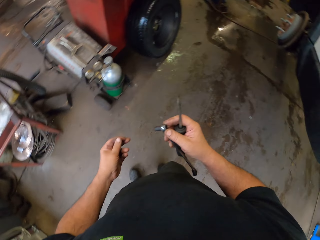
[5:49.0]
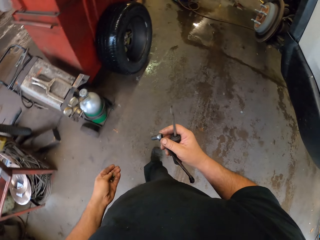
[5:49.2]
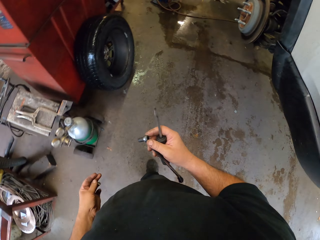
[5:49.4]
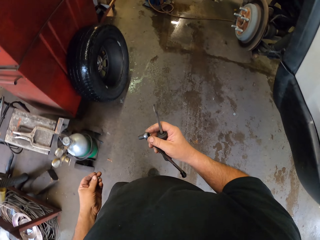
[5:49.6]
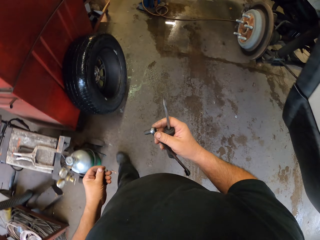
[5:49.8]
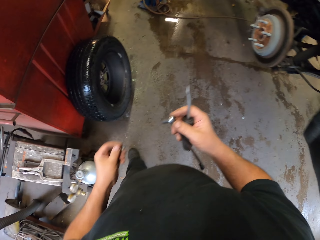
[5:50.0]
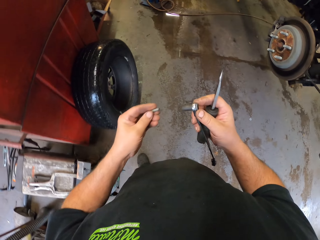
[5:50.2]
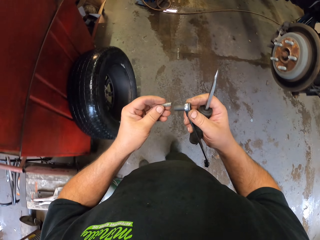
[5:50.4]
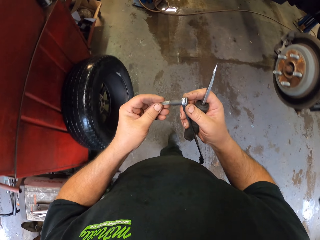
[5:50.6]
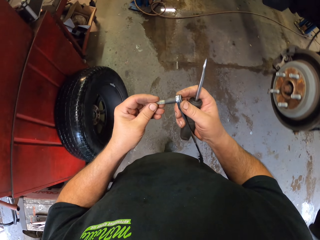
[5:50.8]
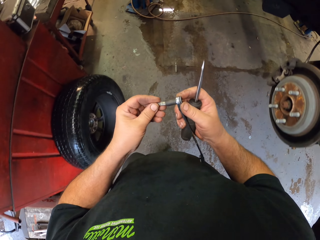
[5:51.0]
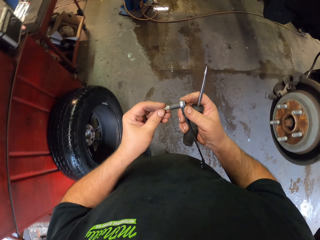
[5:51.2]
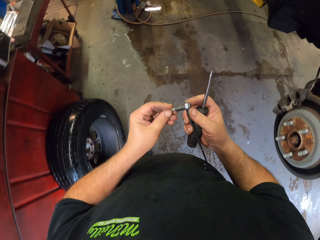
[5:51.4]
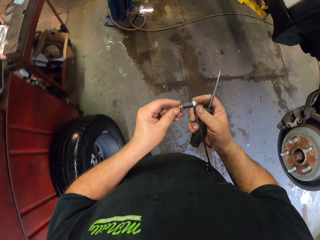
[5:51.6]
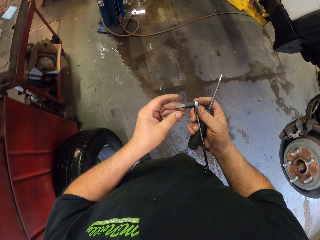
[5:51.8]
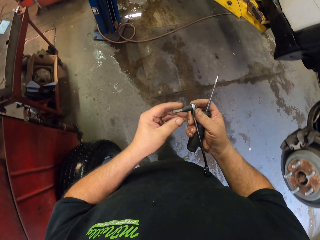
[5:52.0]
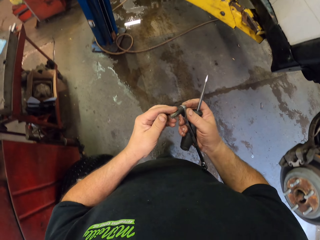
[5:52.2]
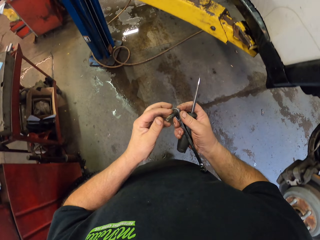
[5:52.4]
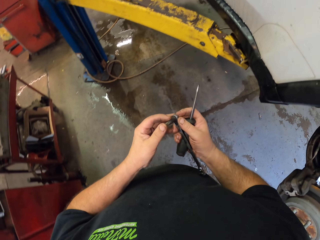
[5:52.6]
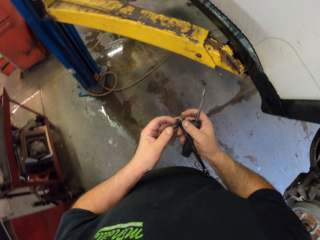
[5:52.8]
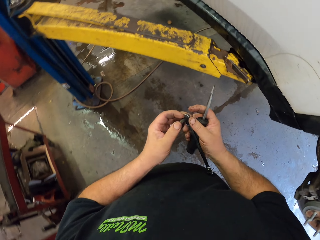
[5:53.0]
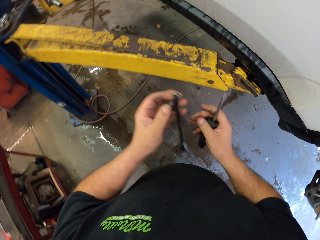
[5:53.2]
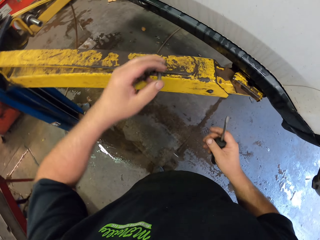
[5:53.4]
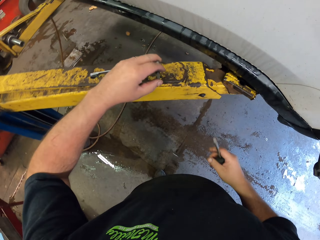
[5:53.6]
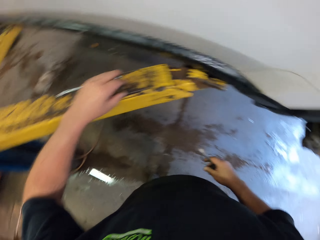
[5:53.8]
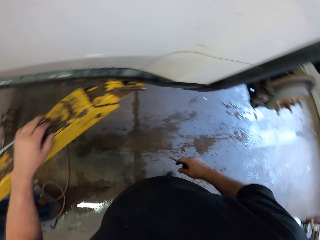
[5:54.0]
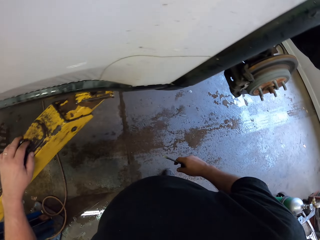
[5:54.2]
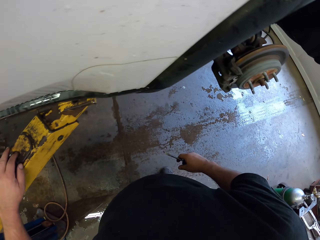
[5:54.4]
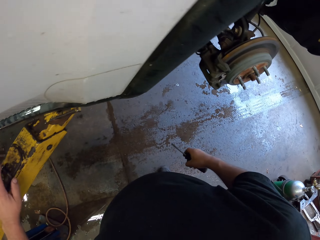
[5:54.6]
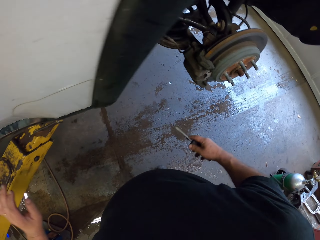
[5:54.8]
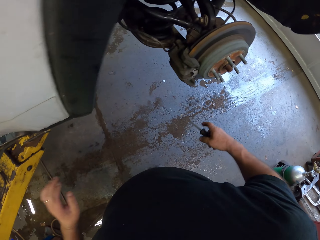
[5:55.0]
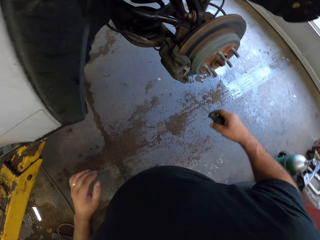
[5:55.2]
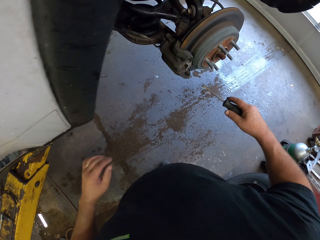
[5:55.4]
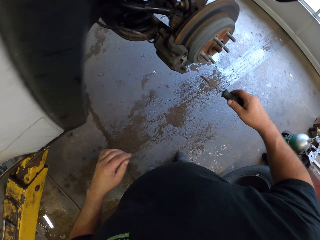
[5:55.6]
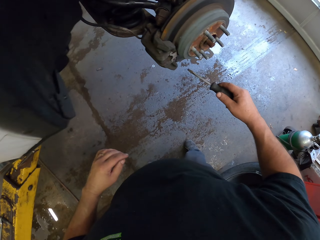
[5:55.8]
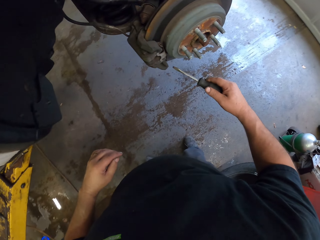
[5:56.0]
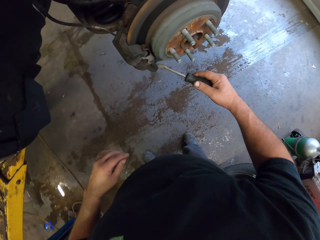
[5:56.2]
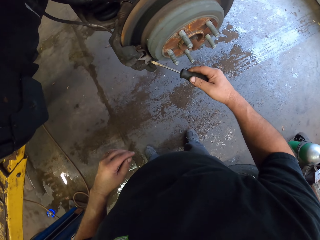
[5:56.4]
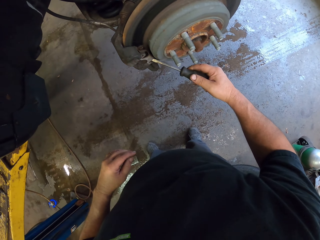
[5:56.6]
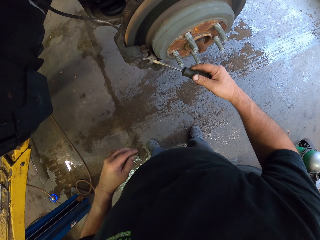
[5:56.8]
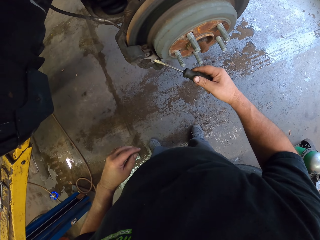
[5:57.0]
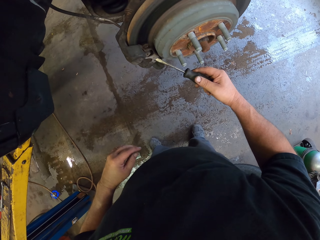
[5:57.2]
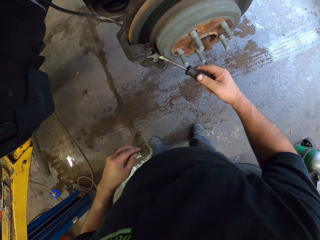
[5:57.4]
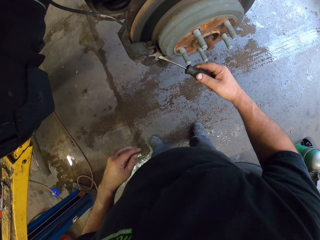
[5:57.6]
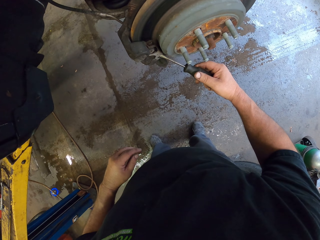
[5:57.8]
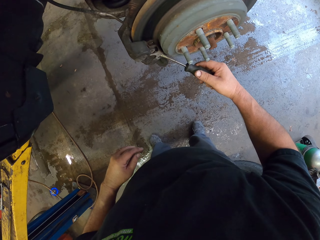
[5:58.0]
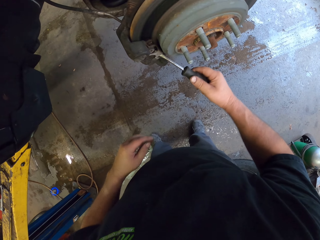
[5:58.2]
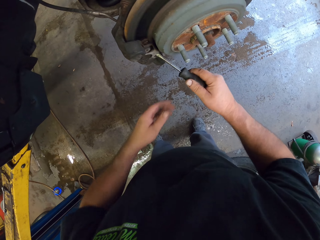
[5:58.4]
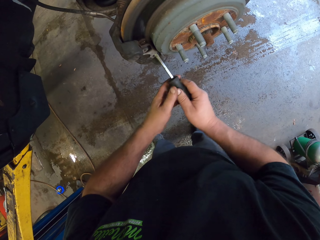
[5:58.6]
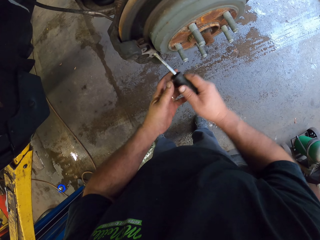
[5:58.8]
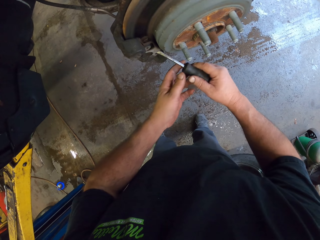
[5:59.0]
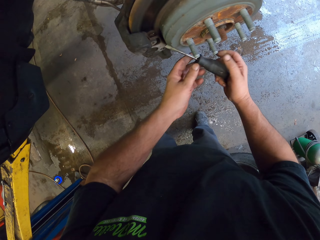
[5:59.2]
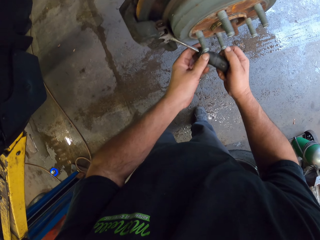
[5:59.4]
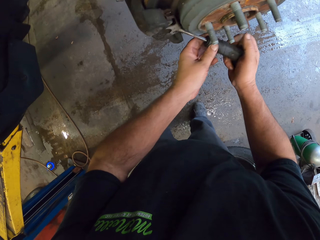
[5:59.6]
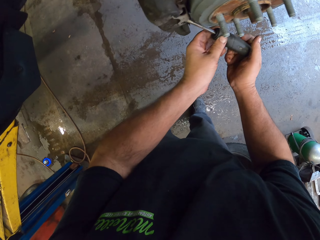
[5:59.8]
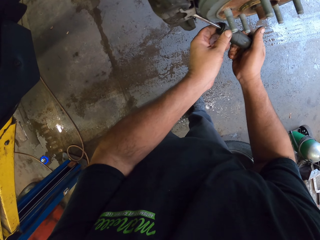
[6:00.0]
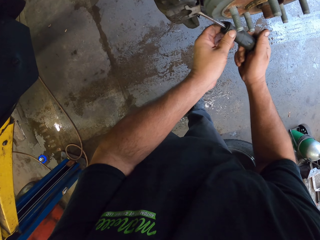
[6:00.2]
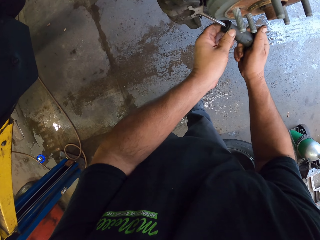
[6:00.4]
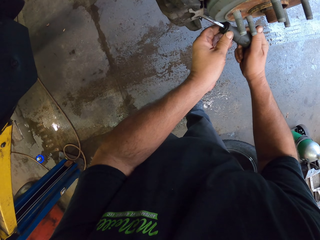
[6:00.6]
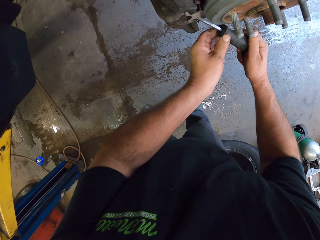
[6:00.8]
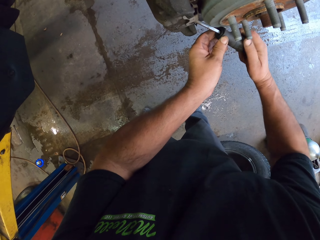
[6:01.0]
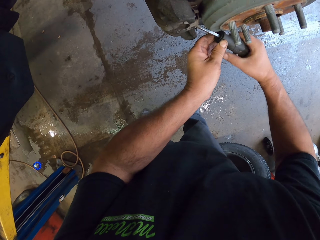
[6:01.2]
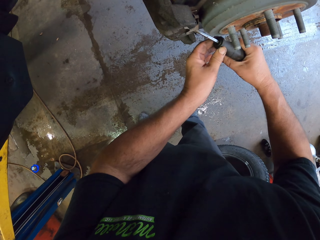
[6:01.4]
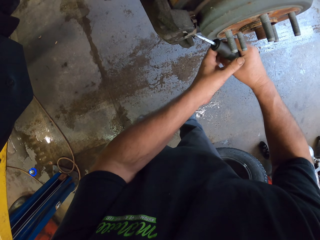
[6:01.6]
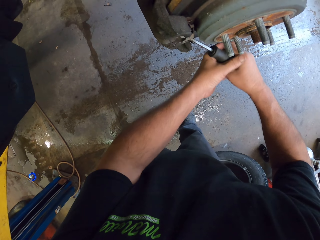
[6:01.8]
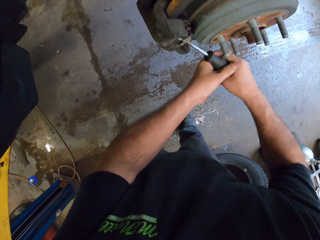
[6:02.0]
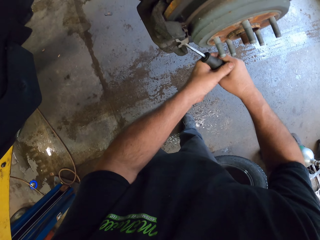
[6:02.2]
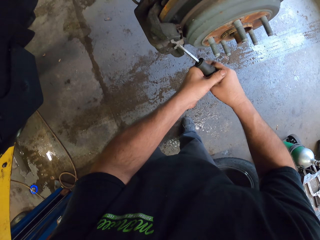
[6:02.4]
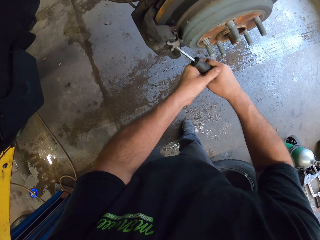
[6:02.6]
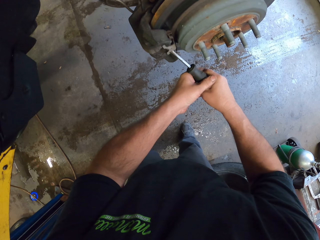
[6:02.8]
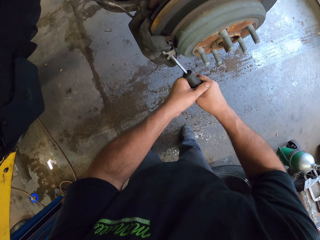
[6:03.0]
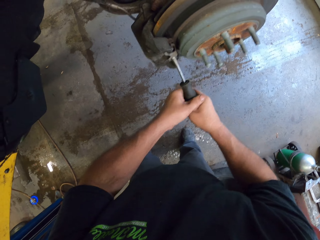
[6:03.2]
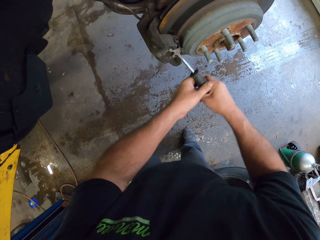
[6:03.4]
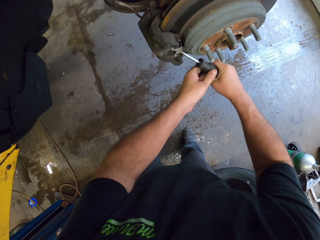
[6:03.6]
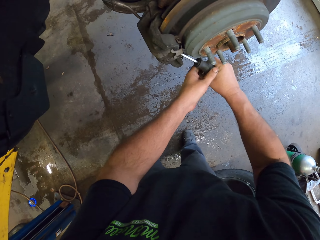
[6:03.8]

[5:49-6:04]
The camera wearer fixes something to the spanner. They place the spanner on the metal rod. They open part of the wheel spare part with a screwdriver.

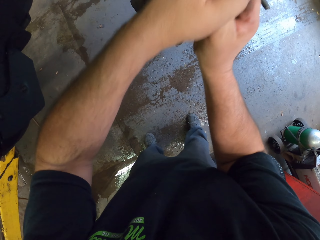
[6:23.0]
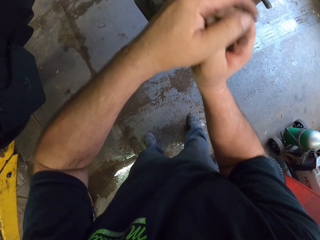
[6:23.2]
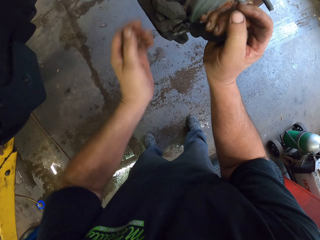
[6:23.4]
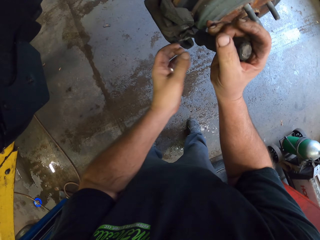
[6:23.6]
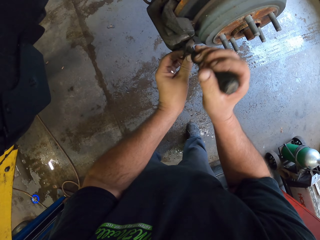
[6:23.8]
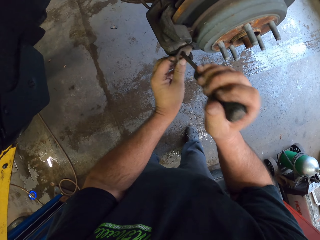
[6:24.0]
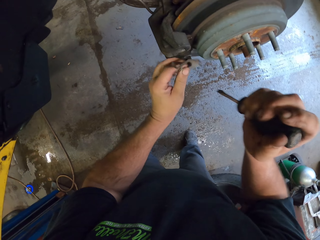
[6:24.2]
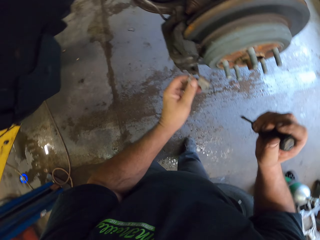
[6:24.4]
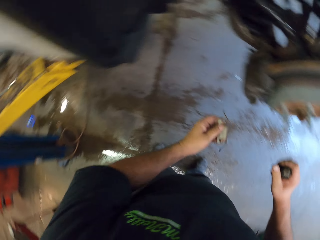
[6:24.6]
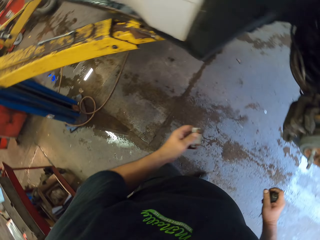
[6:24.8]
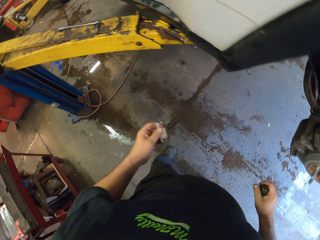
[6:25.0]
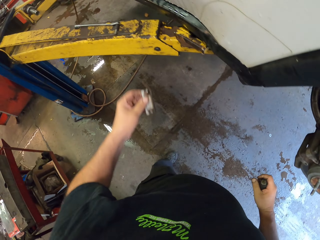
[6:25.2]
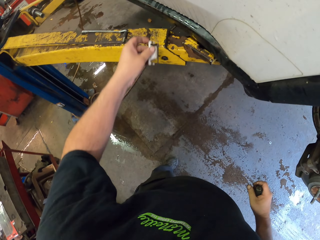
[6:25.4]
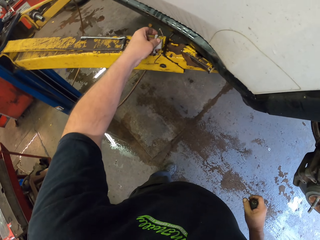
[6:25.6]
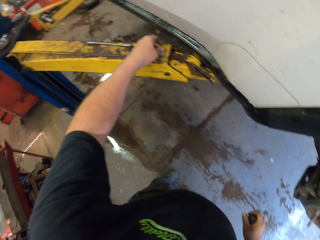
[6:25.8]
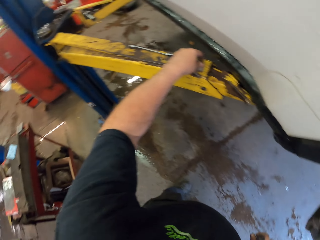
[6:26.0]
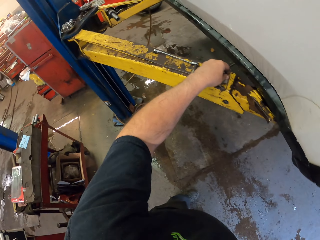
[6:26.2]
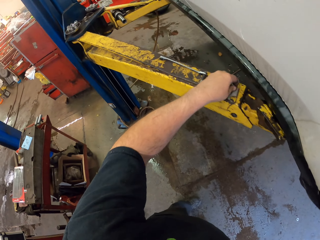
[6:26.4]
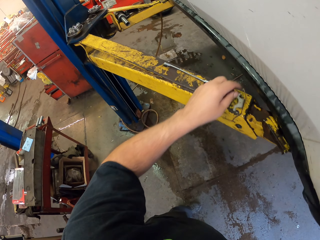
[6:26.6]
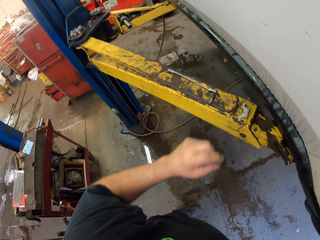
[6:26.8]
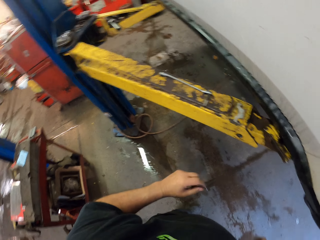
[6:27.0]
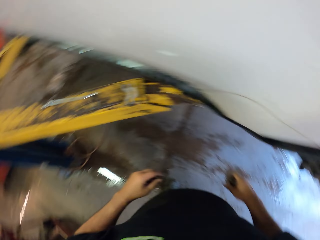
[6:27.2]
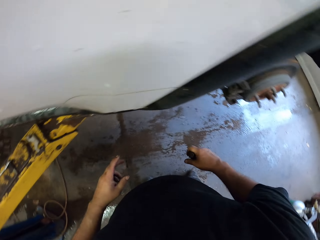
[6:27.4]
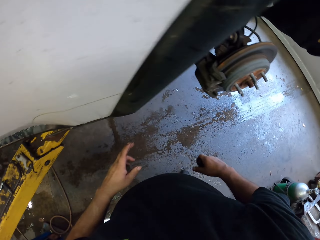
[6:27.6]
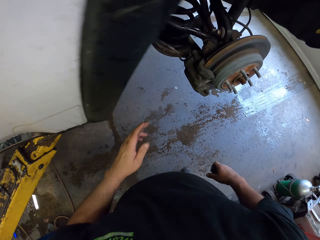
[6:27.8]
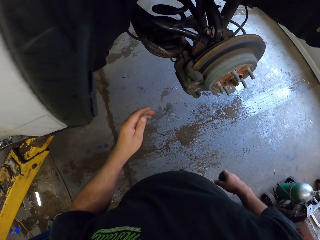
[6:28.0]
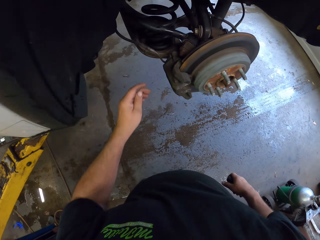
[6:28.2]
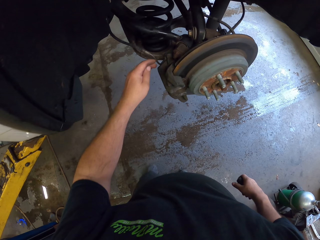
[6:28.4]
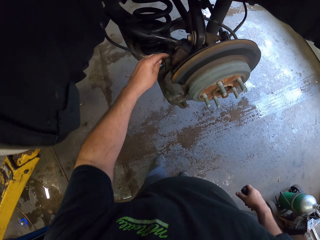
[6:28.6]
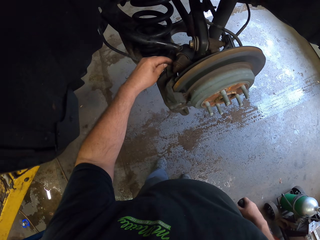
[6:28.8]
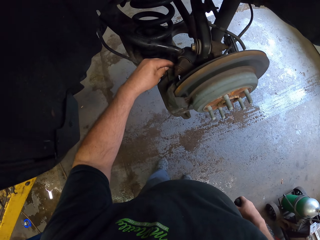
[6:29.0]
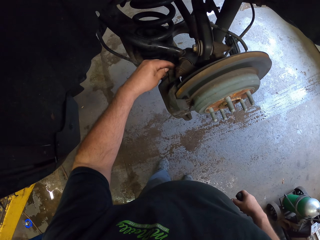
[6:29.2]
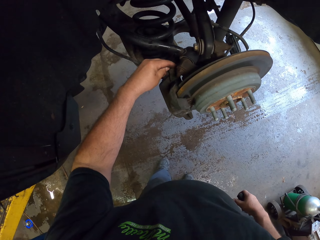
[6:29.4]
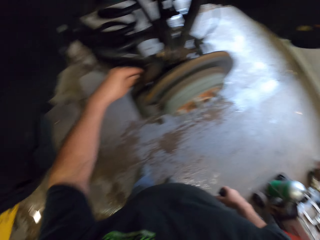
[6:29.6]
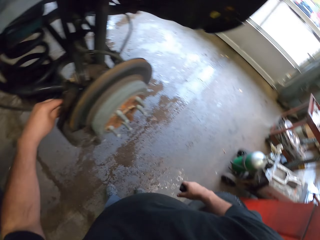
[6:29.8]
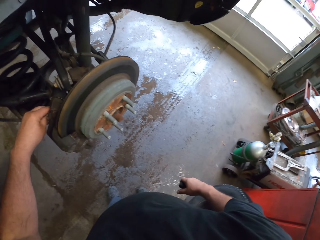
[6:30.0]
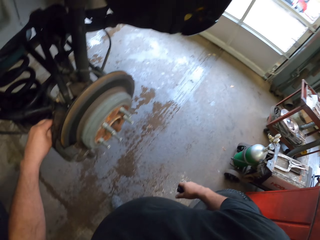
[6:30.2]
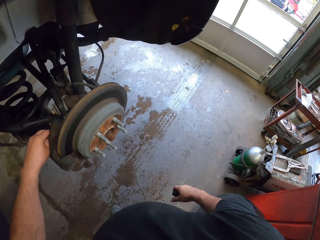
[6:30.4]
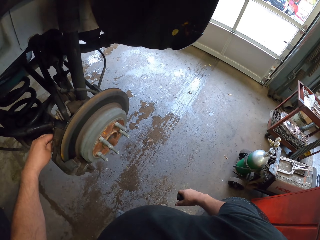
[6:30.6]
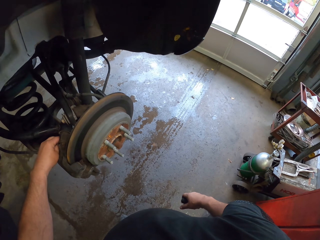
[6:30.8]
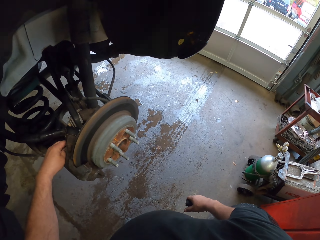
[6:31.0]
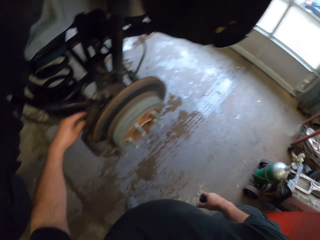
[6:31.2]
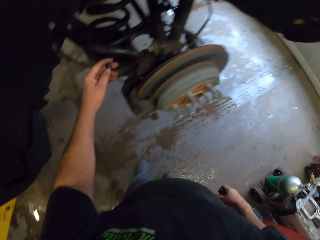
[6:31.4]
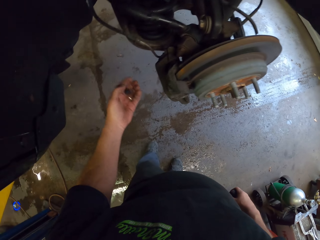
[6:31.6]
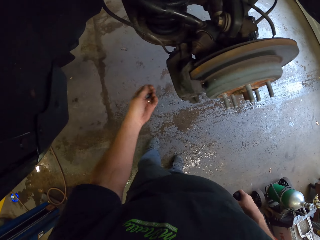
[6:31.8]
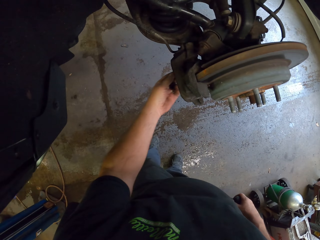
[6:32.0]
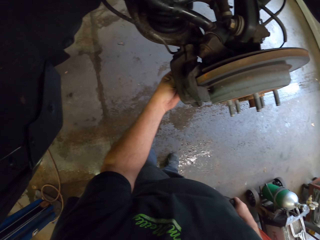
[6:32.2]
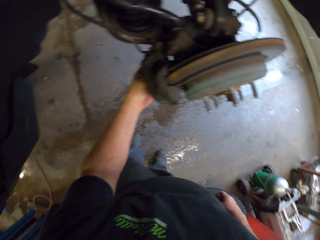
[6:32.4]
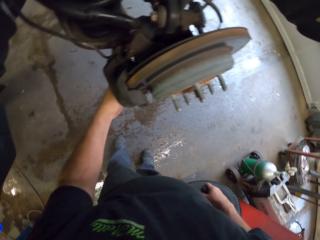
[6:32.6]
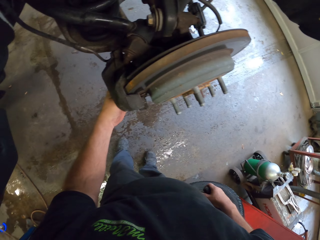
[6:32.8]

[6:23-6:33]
The camera wearer removes the metal part of the wheel car brake. They place part of the car brake on the metal rod. They grab the wheel car brake.
